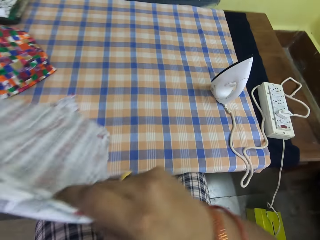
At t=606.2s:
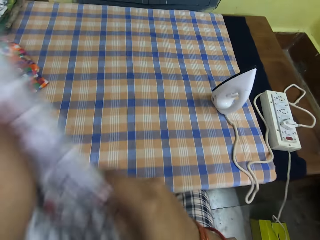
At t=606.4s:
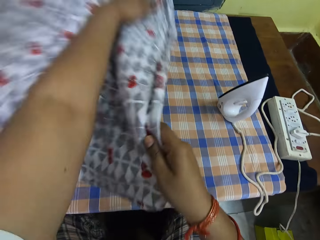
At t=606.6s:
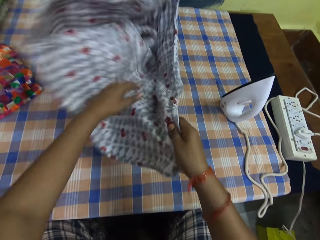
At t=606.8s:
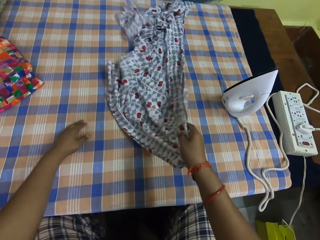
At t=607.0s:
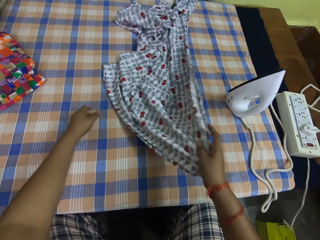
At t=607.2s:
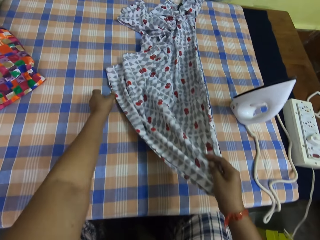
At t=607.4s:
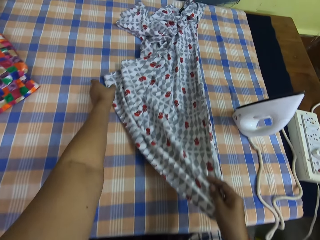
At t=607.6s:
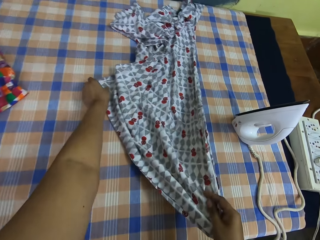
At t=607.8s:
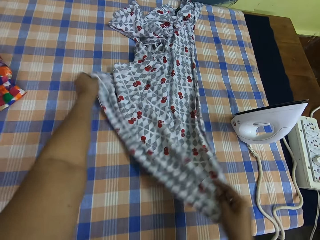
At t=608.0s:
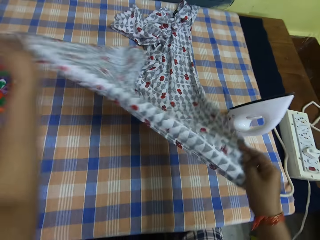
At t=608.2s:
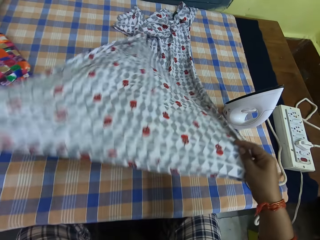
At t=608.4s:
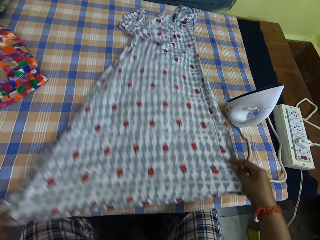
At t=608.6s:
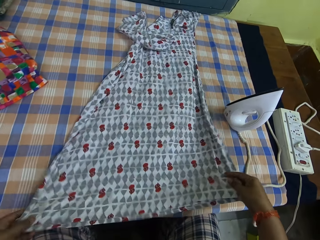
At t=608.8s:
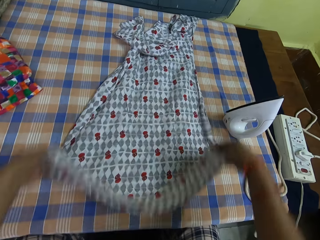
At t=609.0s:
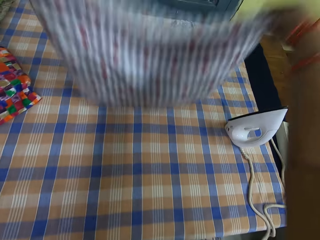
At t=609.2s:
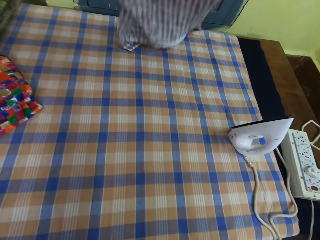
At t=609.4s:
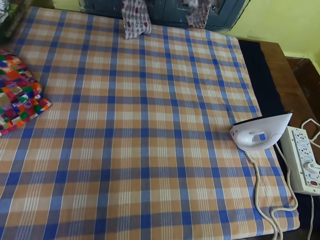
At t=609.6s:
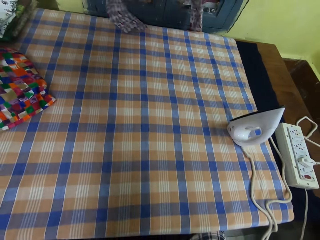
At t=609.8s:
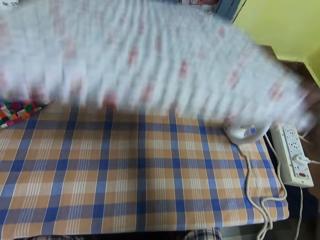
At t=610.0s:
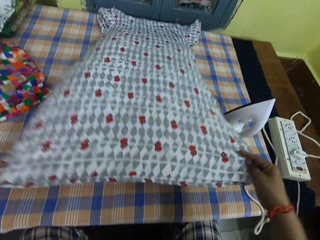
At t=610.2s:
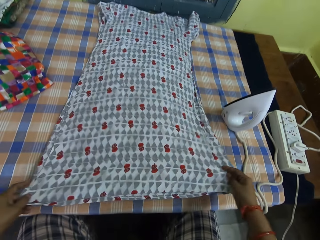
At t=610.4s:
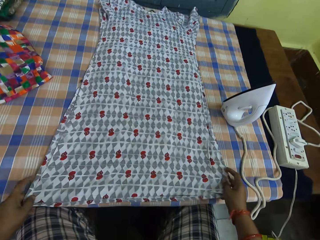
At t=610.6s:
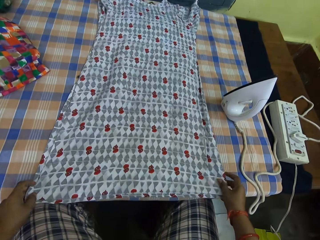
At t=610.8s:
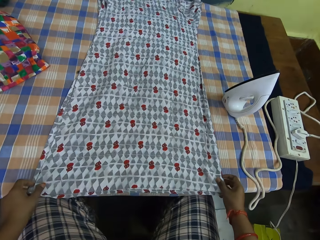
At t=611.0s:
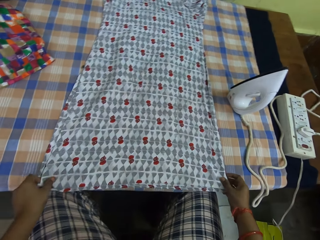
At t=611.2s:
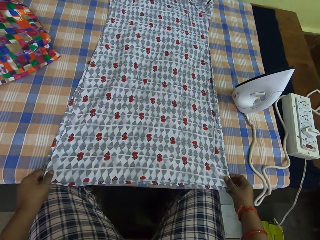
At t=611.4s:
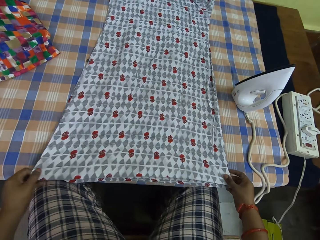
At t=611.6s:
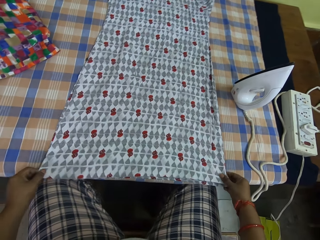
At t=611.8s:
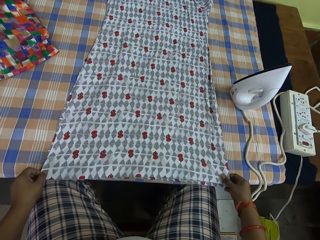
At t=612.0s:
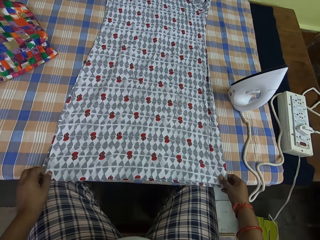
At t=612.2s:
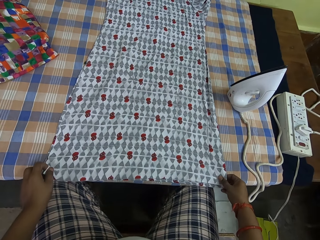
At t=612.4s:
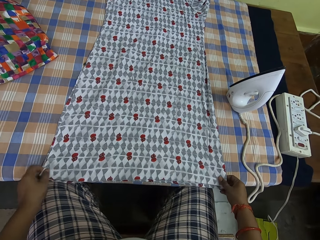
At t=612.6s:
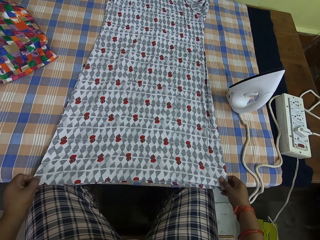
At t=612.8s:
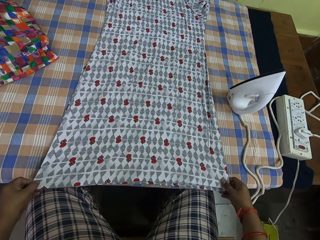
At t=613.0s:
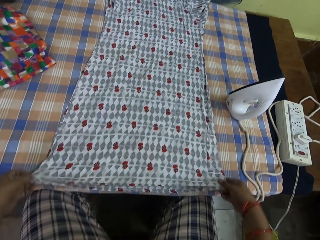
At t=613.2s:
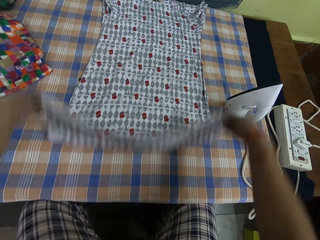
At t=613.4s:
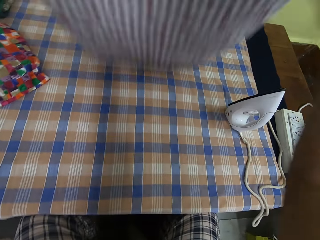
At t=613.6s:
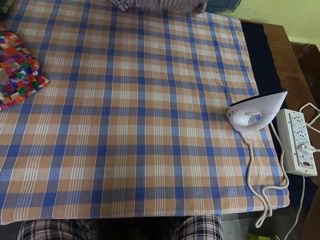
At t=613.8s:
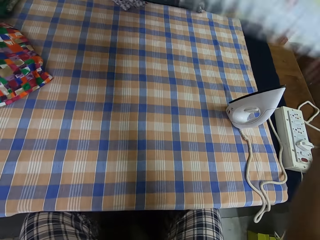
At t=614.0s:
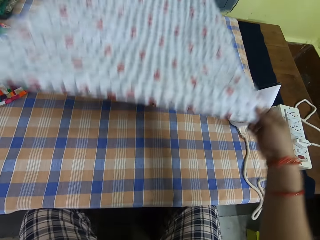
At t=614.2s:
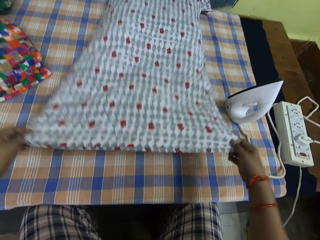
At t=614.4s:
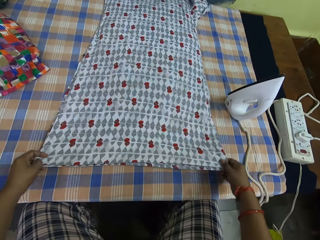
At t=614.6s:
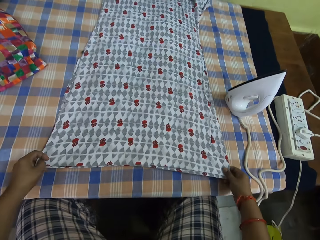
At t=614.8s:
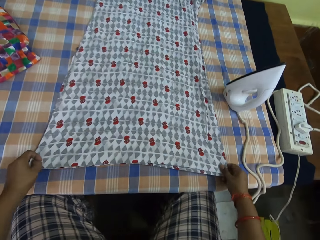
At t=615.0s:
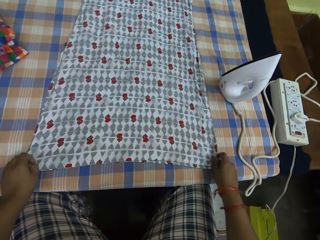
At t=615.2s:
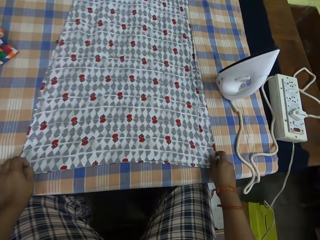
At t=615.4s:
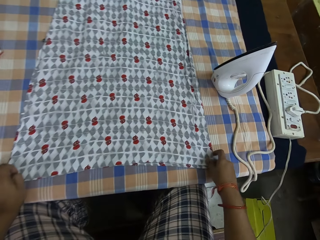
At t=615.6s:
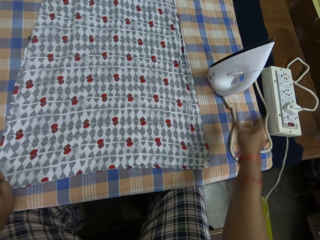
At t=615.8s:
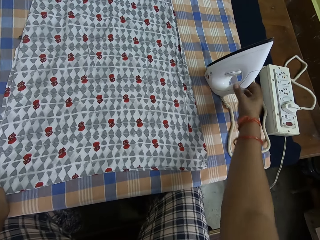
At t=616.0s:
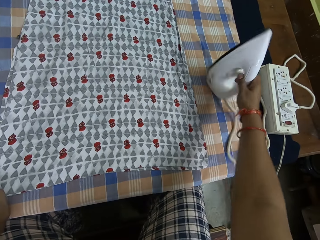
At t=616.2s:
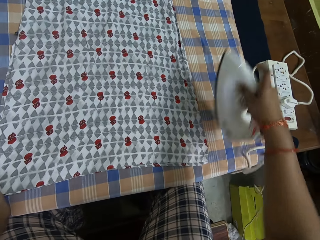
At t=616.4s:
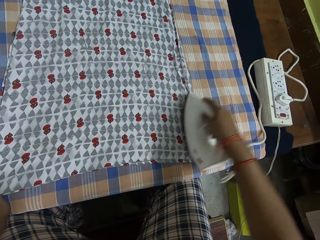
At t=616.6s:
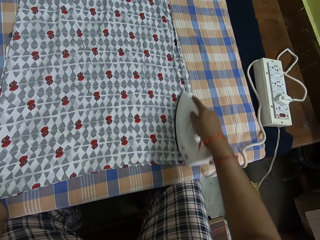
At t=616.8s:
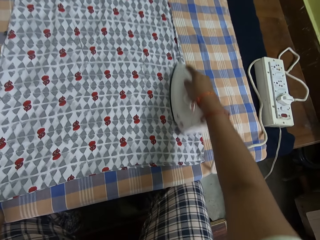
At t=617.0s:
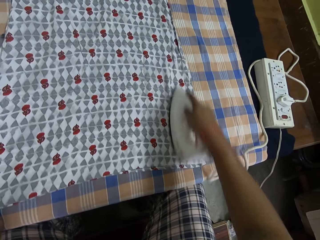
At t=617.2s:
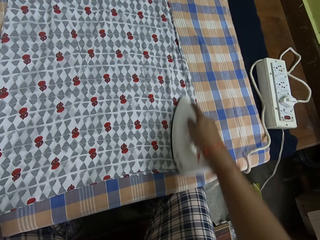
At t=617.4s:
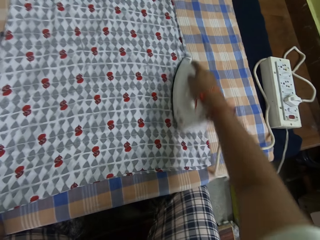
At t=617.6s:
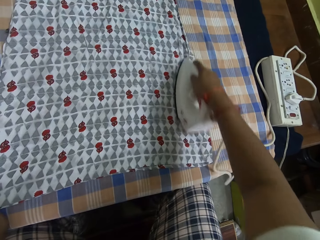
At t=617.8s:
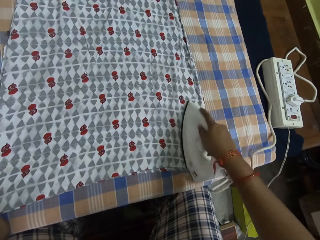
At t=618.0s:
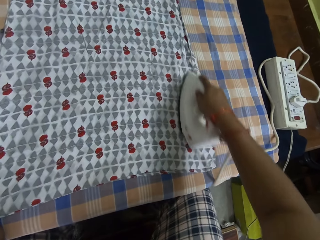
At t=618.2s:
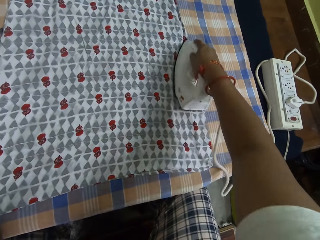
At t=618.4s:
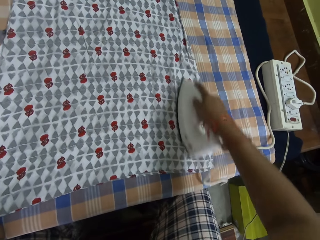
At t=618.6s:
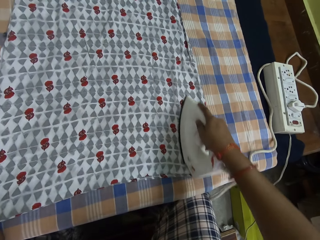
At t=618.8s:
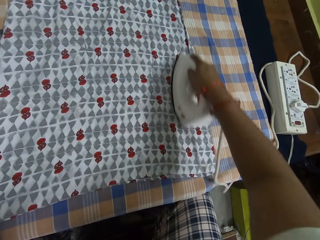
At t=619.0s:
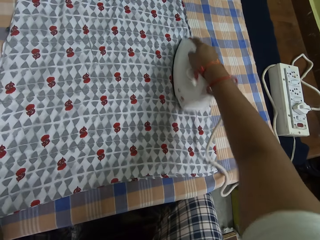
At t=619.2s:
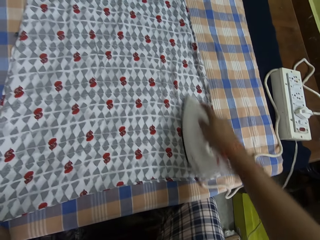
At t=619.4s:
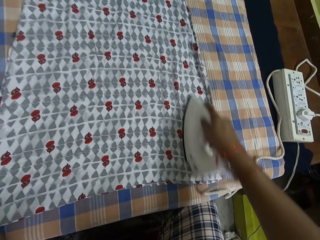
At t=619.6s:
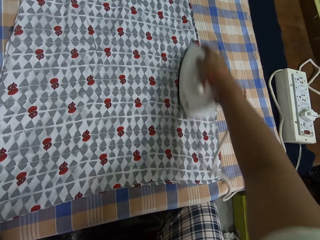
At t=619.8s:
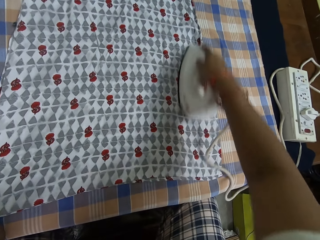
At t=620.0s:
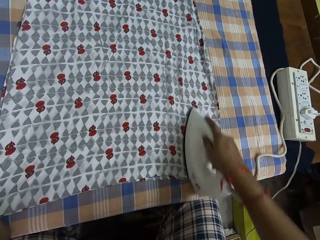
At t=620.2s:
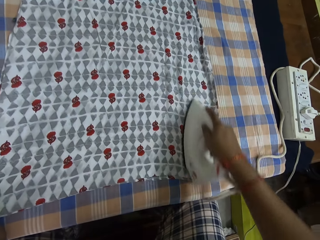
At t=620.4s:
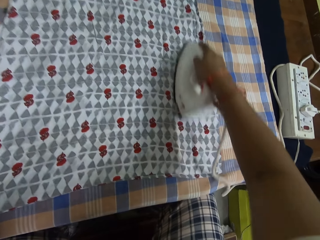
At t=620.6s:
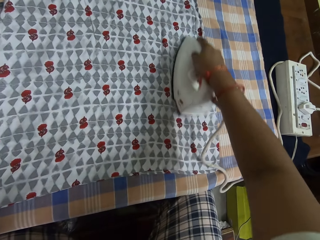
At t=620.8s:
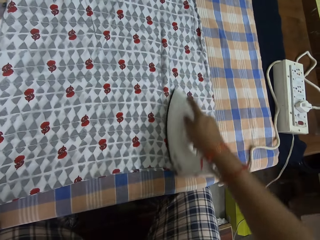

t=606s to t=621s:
The camera wearer adjusts the cloth on the table with both his hands. He puts down the cloth. He lifts up the cloth. He puts down the cloth. He adjusts the cloth. He lifts up the cloth. He puts down the cloth. He picks up the iron box. He holds the cloth on the table with his left hand. He smoothens the cloth on the table with the pressing iron in his right hand.

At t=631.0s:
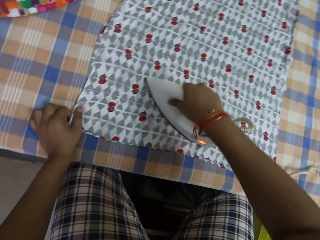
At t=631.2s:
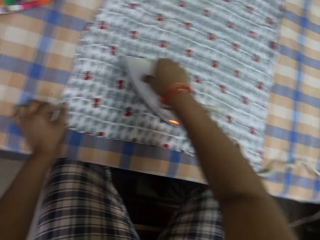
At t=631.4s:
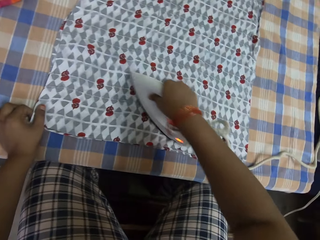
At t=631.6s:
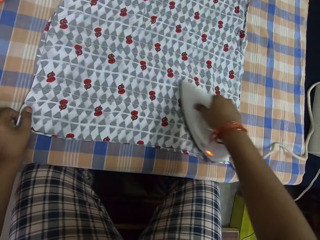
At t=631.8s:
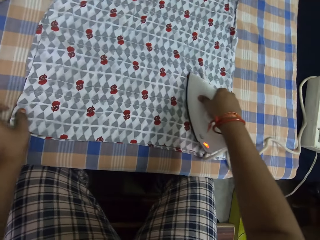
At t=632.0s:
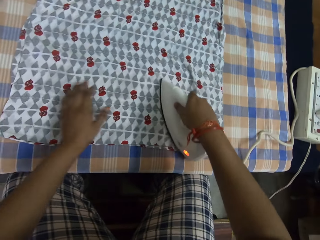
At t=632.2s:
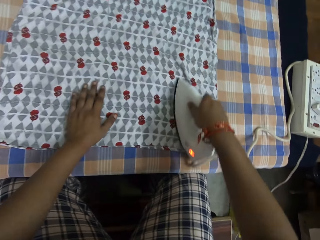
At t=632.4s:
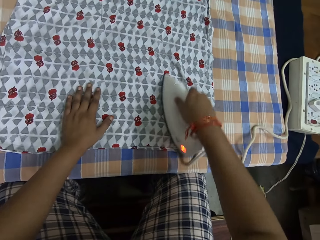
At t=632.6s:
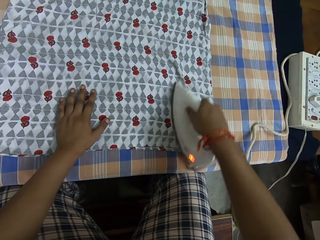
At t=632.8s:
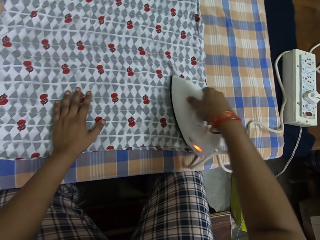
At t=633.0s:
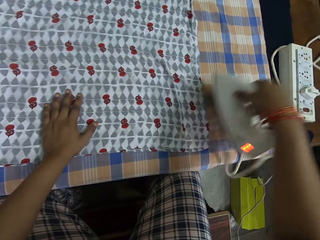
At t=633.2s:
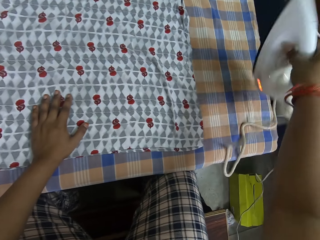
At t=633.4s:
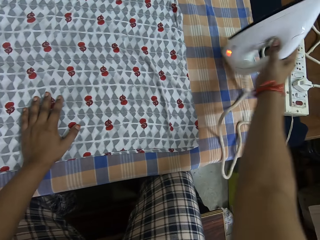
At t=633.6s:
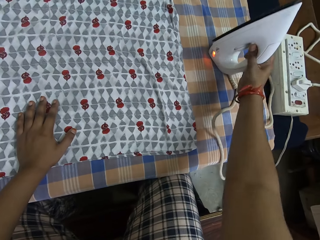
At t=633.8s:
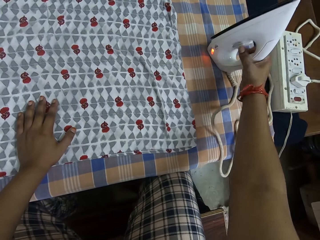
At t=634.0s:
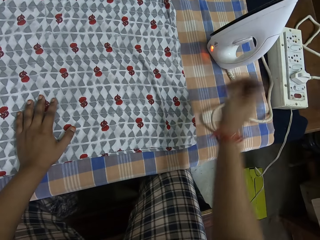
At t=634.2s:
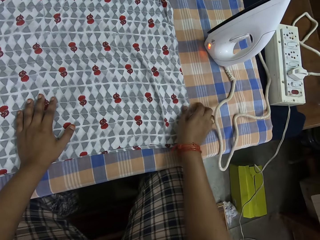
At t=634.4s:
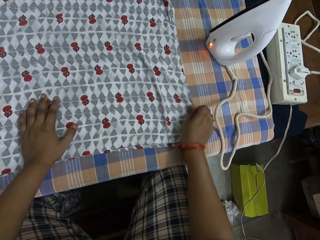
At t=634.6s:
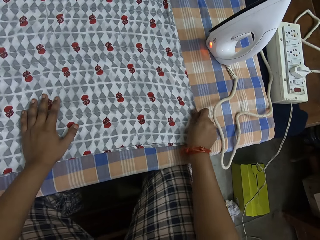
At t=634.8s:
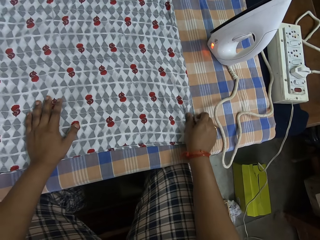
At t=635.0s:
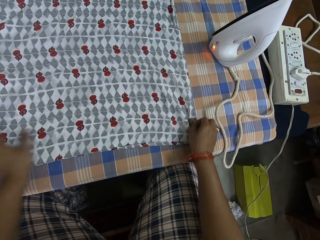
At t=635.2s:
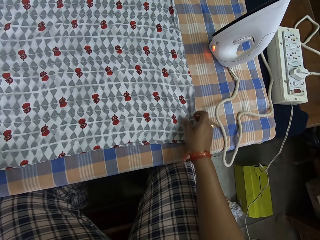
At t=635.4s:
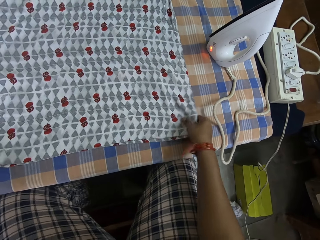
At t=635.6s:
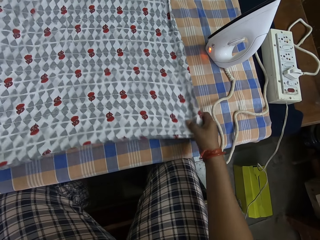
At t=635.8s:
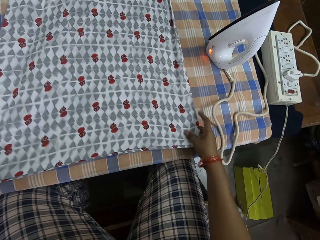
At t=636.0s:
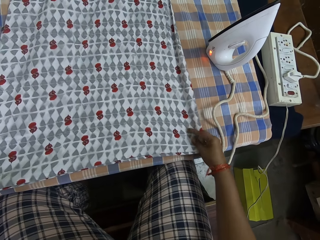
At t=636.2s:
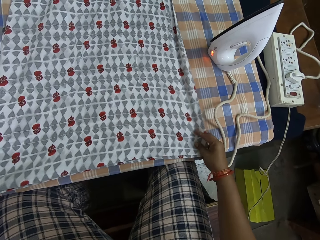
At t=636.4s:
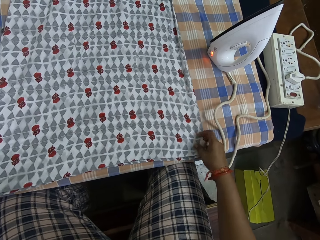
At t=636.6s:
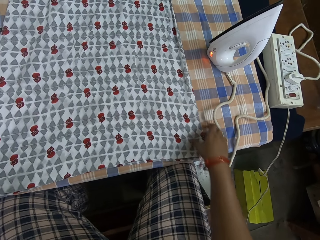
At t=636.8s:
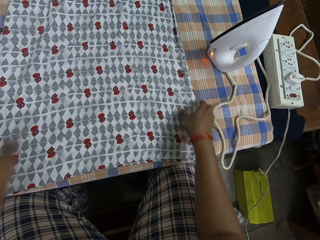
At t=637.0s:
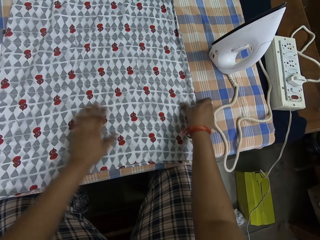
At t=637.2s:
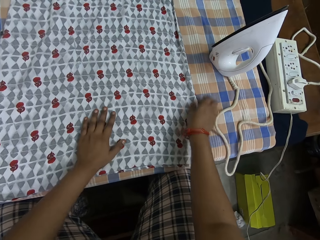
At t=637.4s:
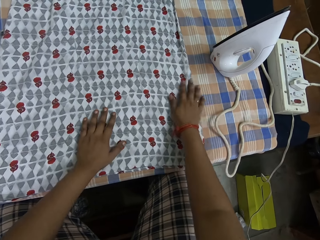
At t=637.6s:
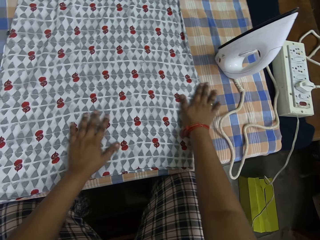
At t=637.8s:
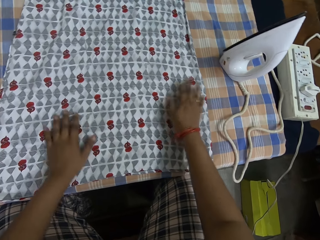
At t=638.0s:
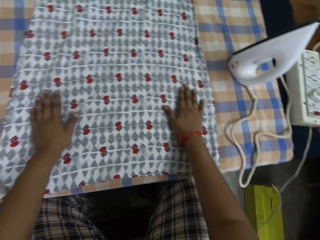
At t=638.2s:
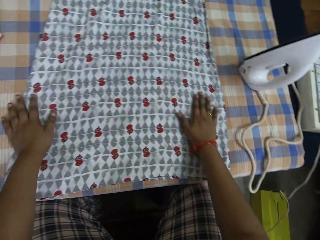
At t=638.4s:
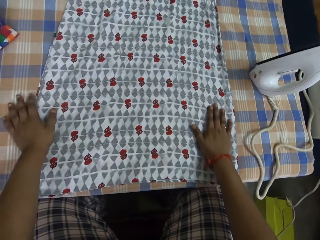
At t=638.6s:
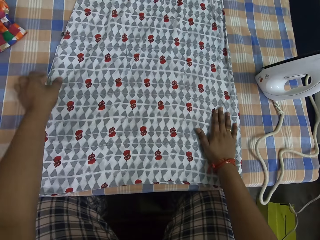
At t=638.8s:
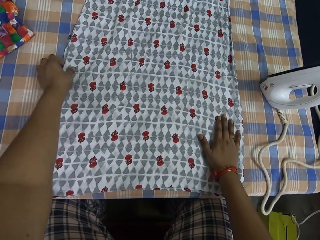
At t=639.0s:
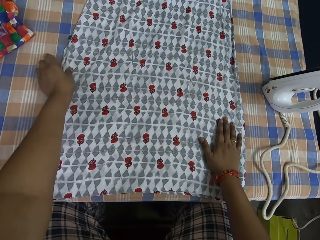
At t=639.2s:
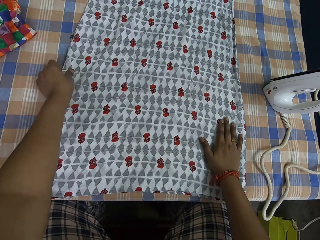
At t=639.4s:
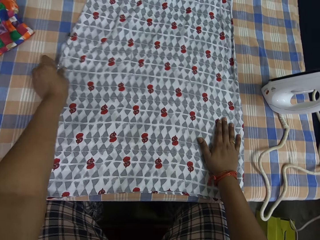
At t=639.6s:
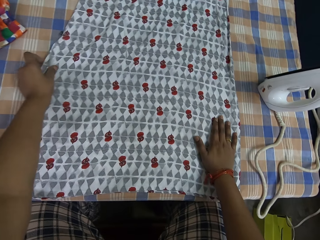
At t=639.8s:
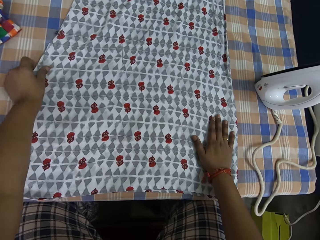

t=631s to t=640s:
The camera wearer puts down the iron box. He adjusts the cloth on the table with both his hands.
